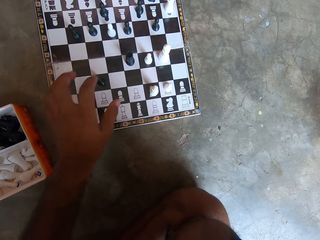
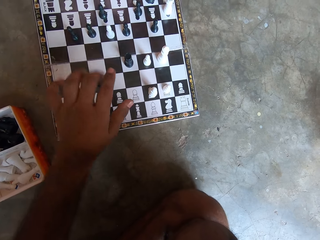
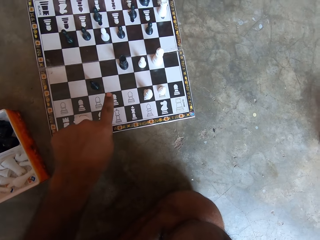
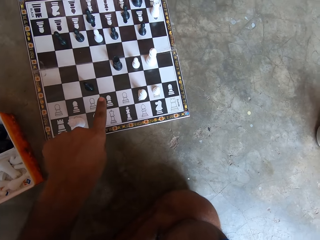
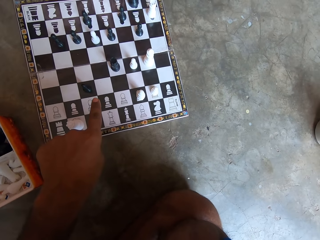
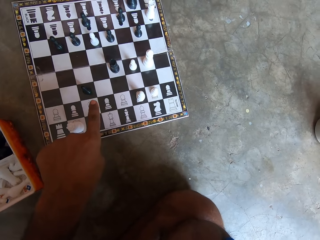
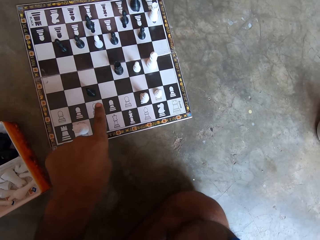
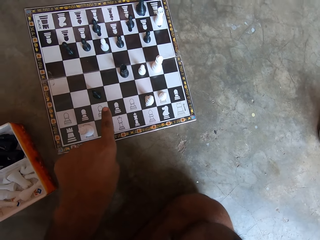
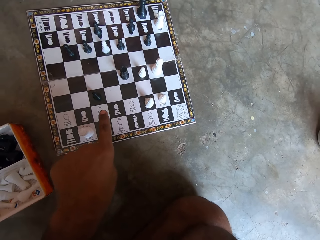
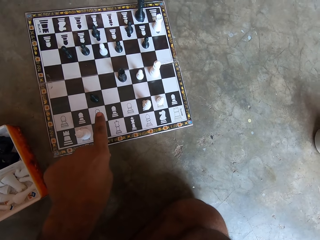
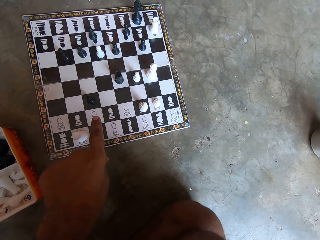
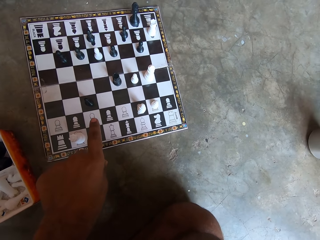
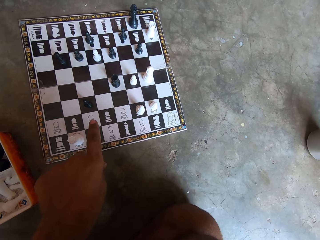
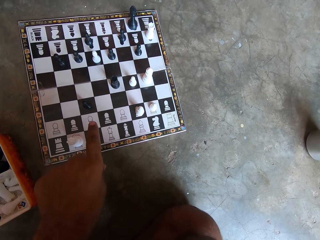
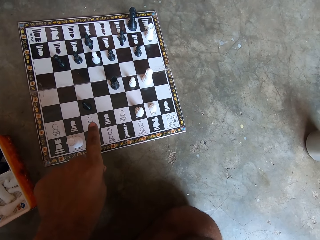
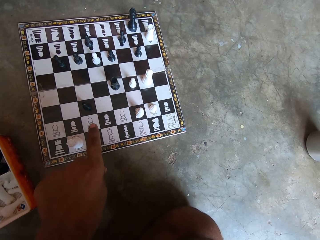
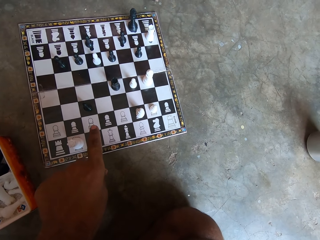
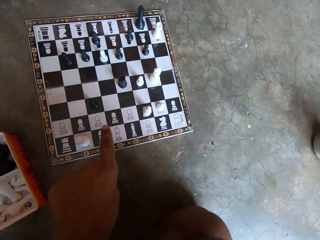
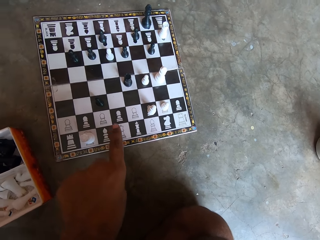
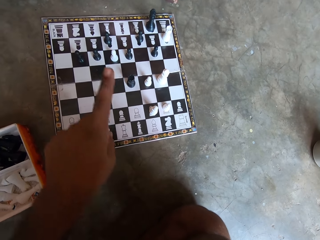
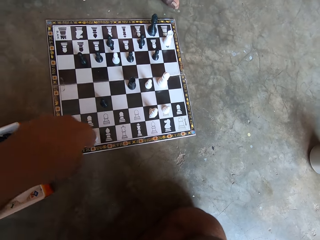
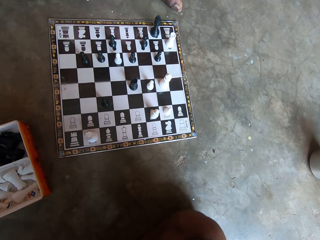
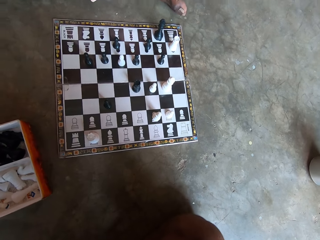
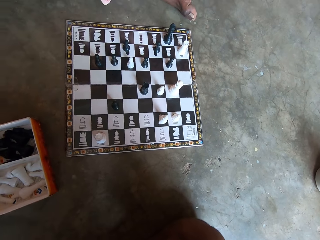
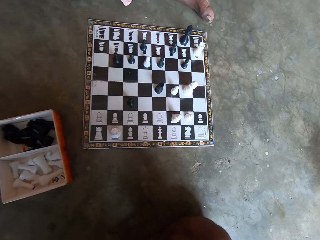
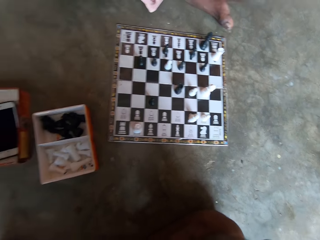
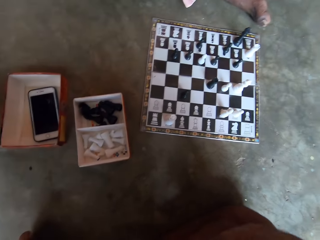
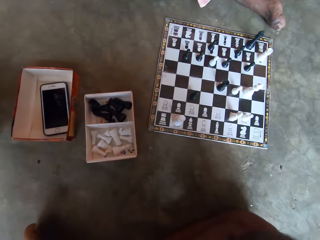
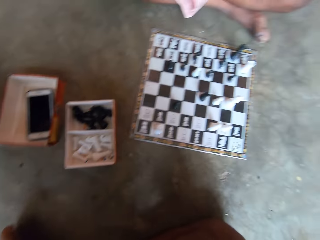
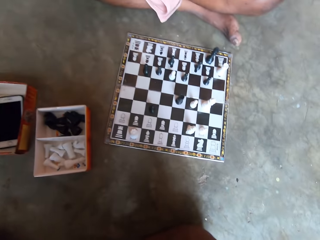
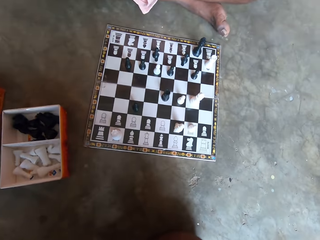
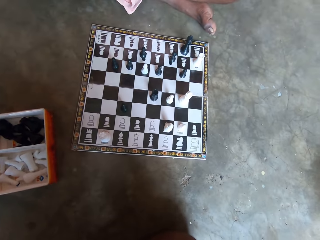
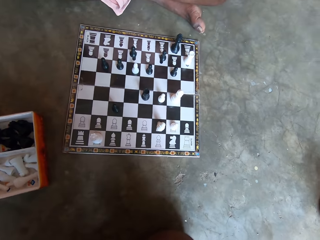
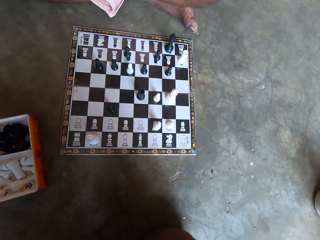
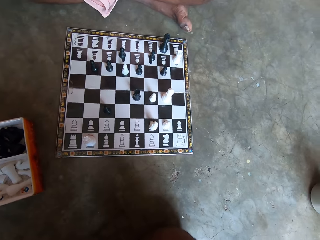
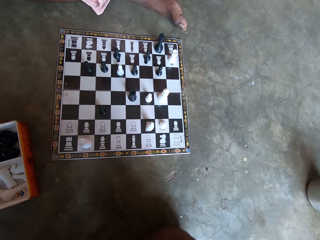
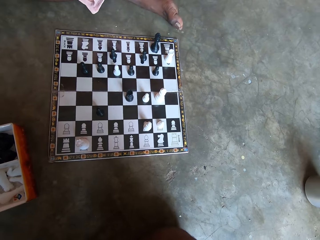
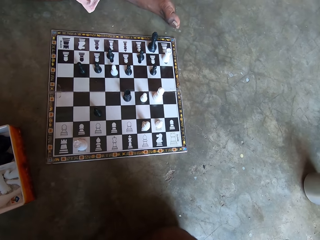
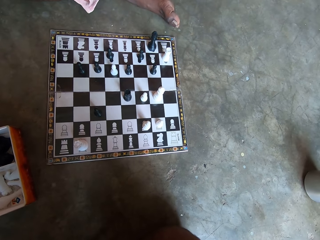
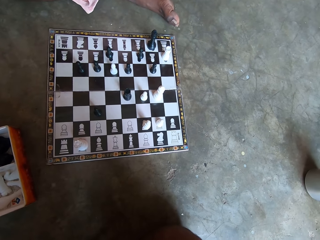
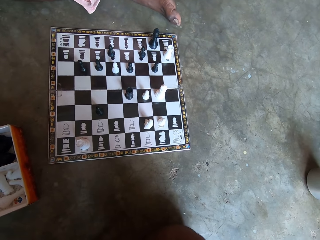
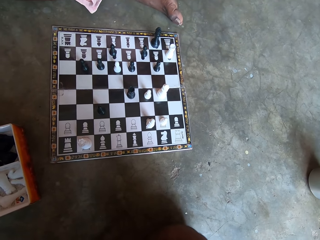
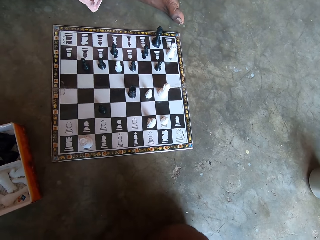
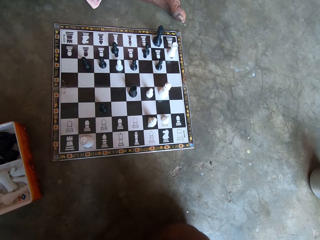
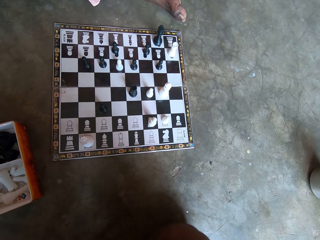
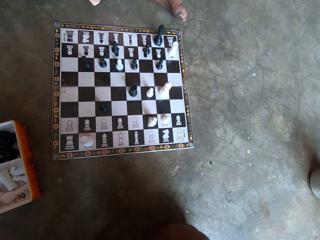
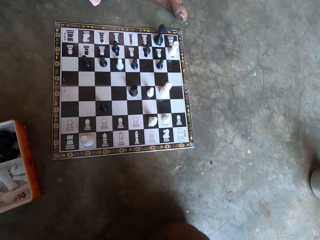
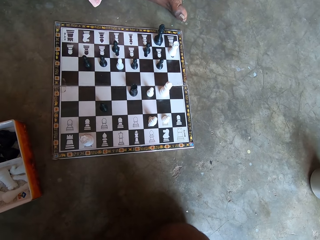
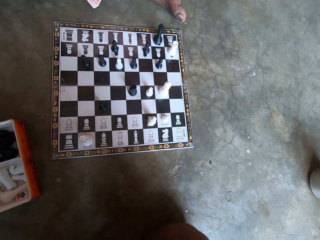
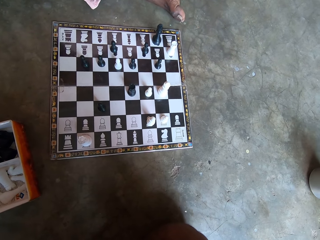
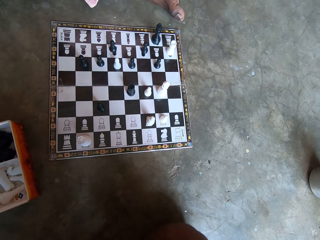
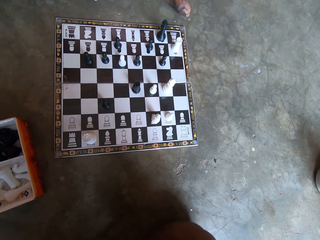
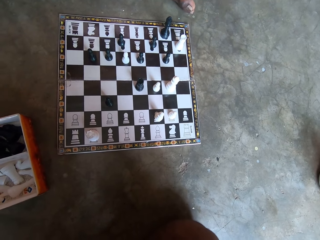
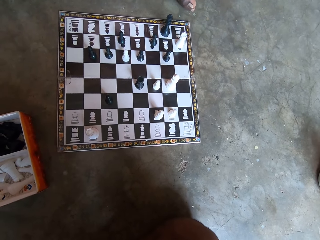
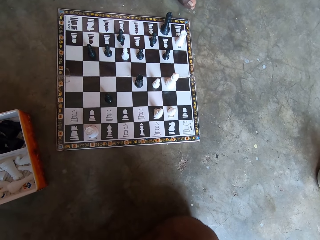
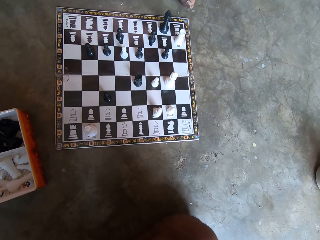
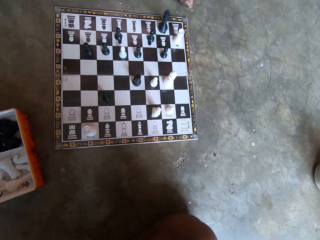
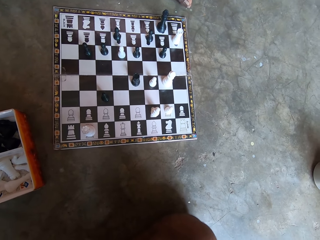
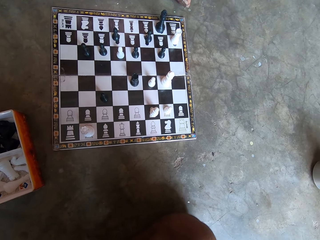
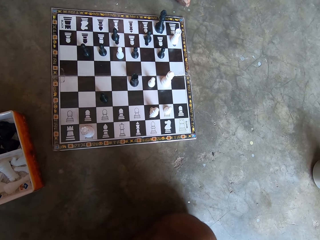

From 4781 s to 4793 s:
The camera wearer points to the chessboard with his left index finger.

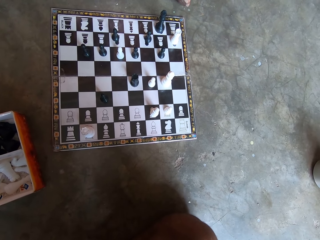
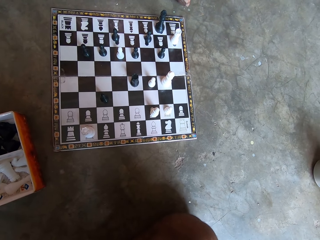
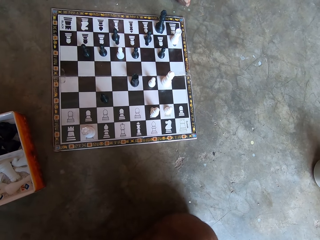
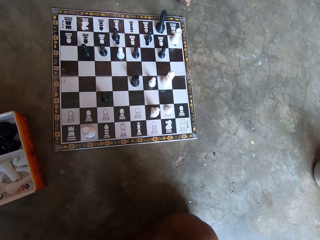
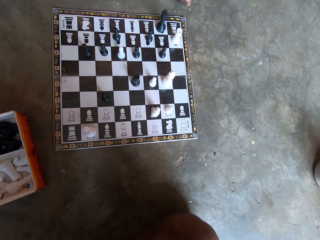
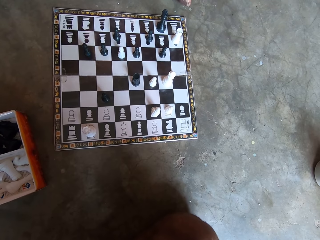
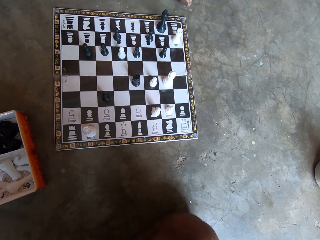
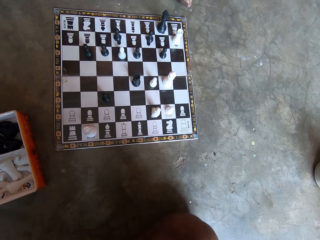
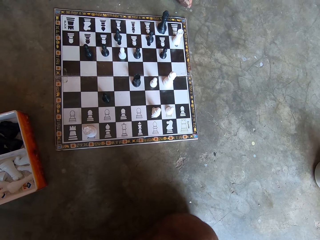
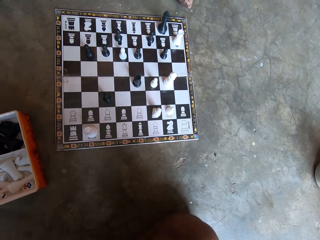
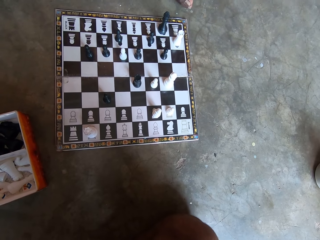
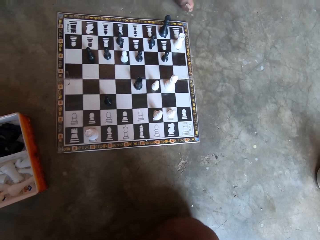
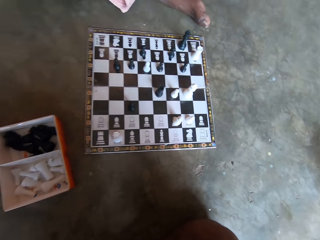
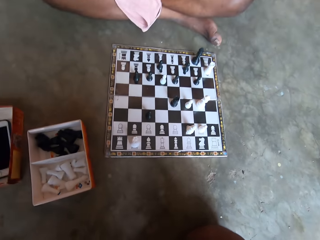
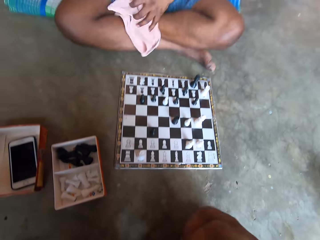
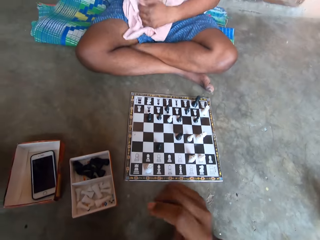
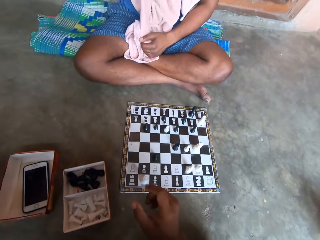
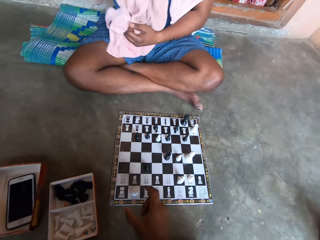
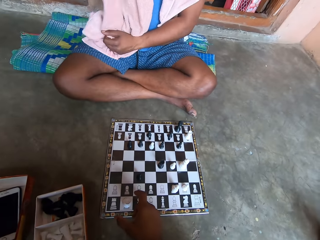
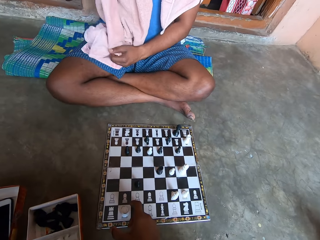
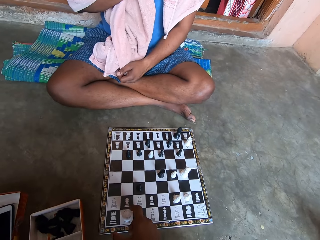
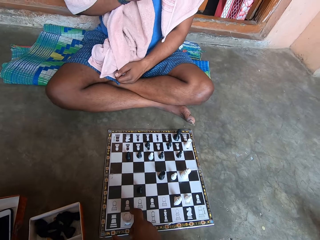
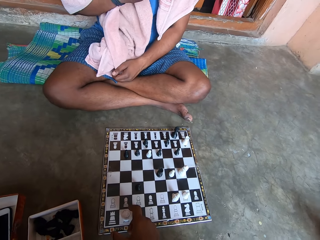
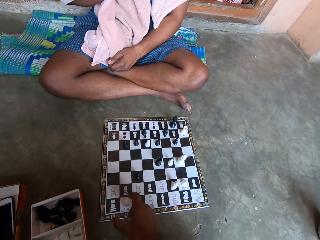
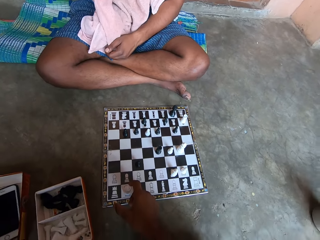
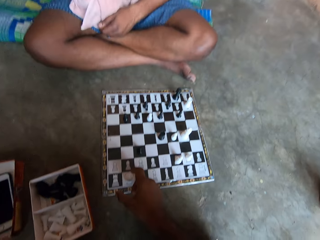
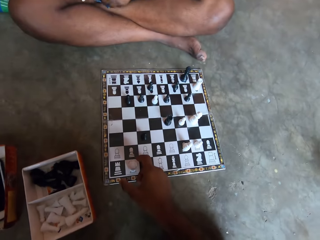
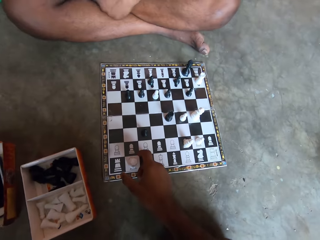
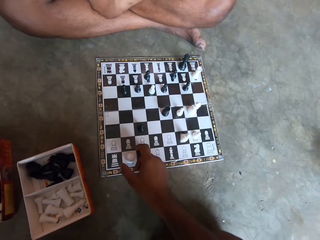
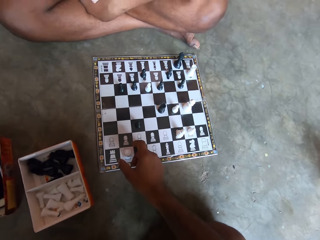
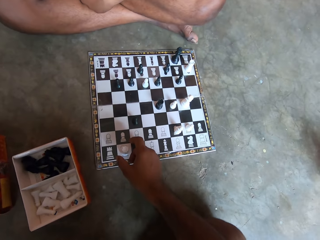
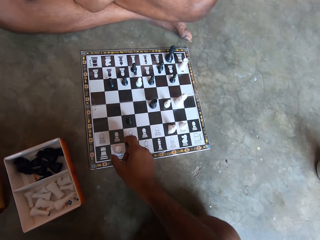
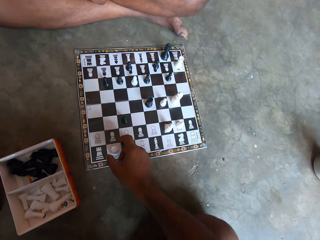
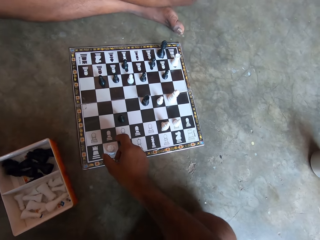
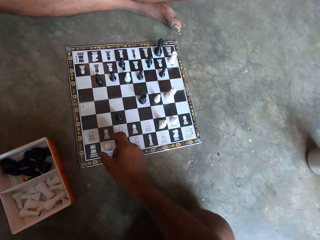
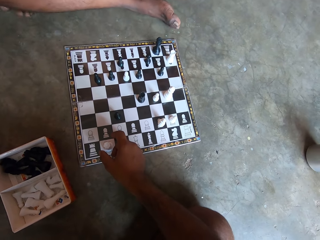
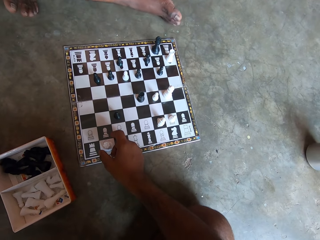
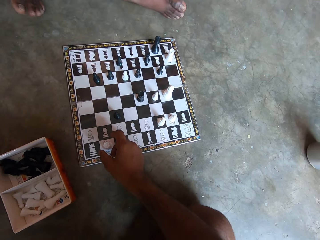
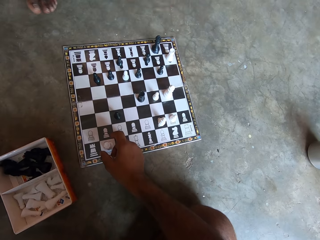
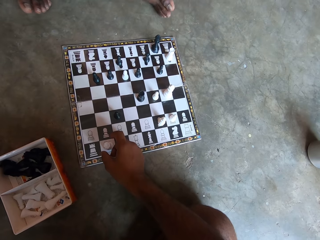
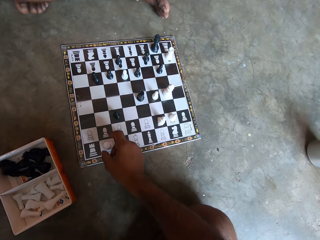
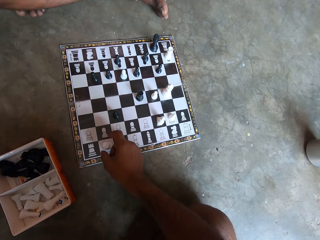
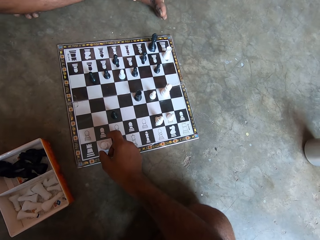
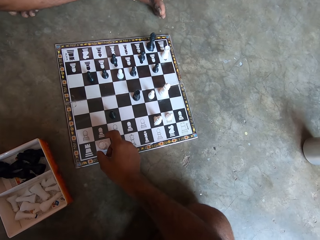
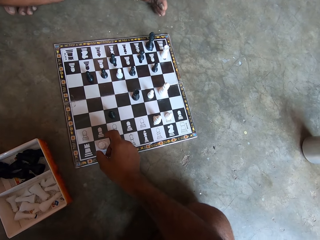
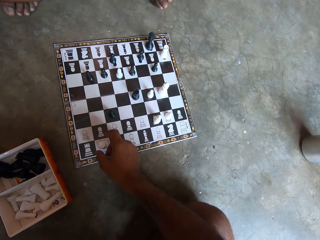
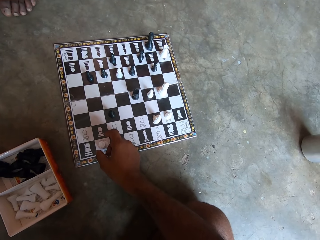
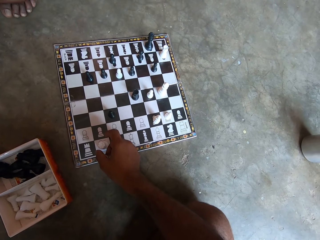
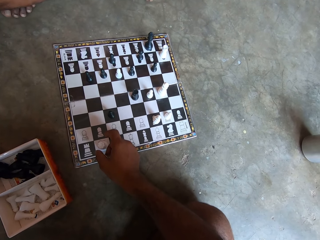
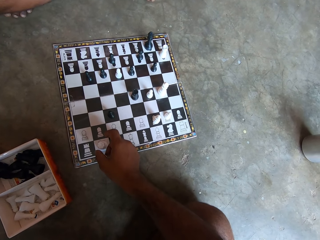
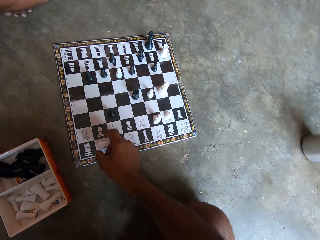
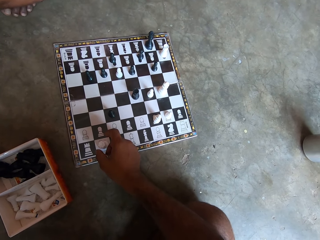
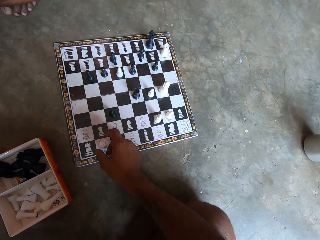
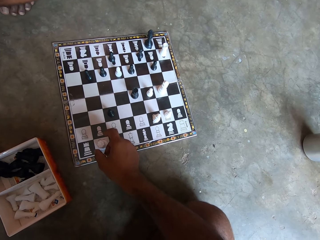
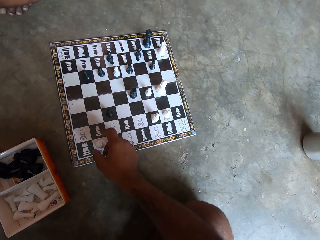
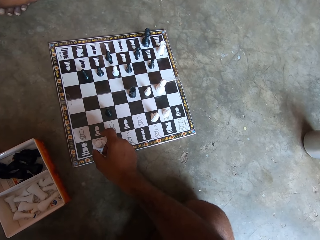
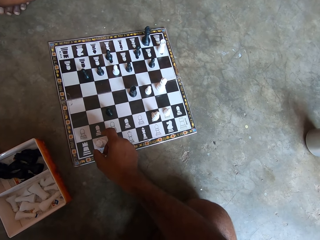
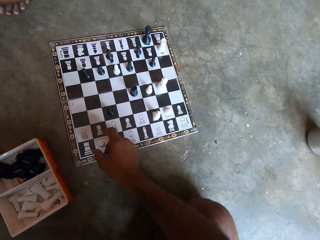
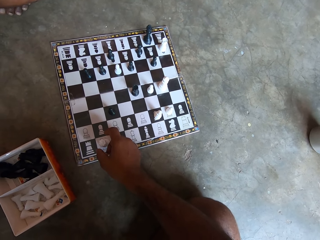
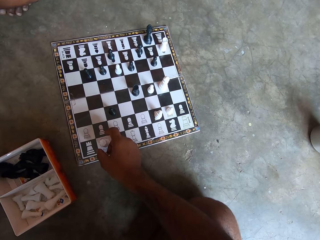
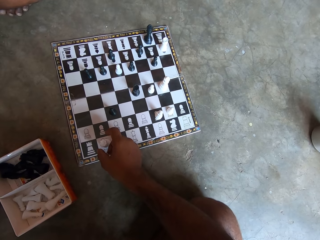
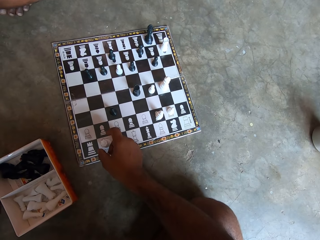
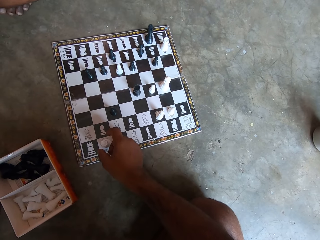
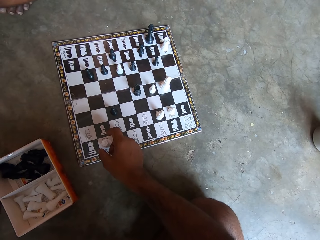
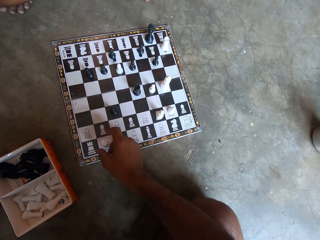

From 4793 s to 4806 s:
The camera wearer points at a chessboard. A man pulls his clothes. The camera wearer places his hand beside the chess piece on the chessboard. The man moves his feet.
